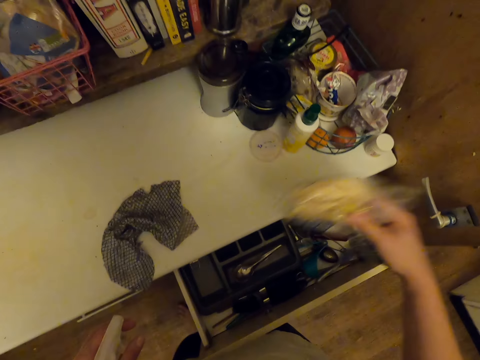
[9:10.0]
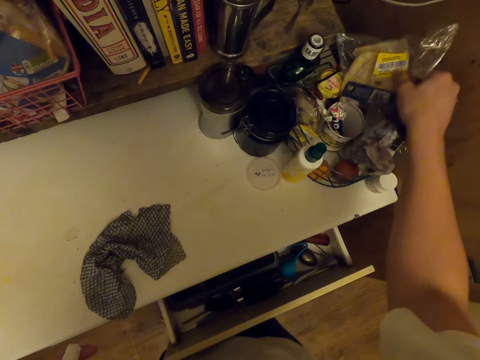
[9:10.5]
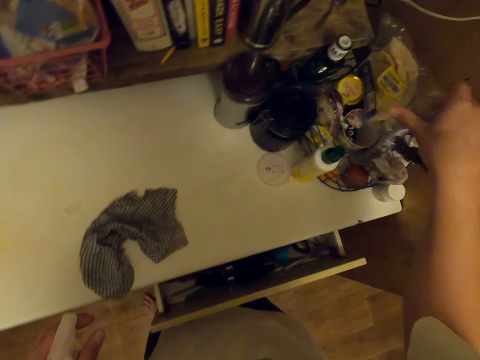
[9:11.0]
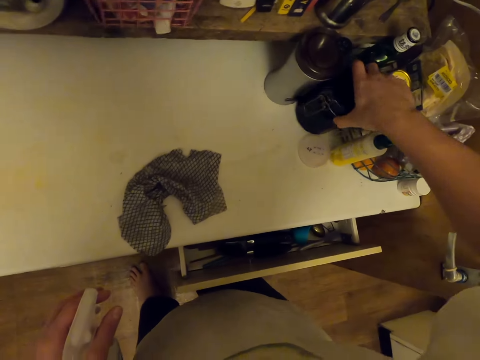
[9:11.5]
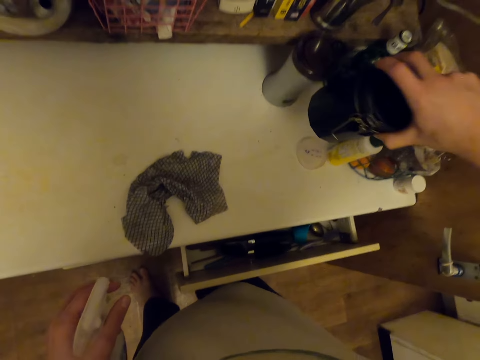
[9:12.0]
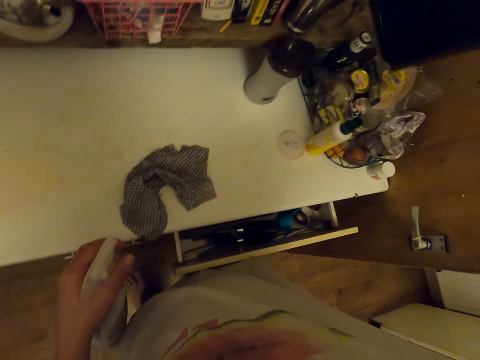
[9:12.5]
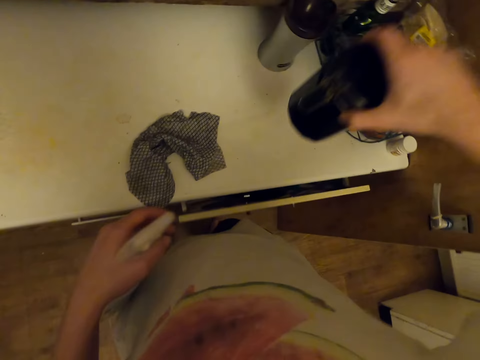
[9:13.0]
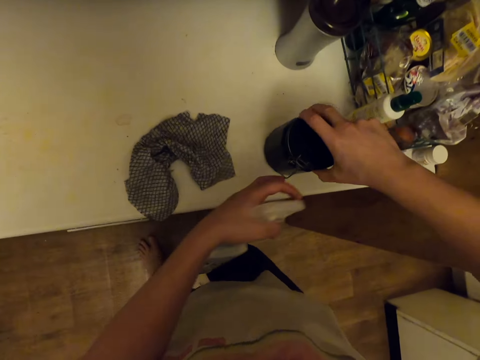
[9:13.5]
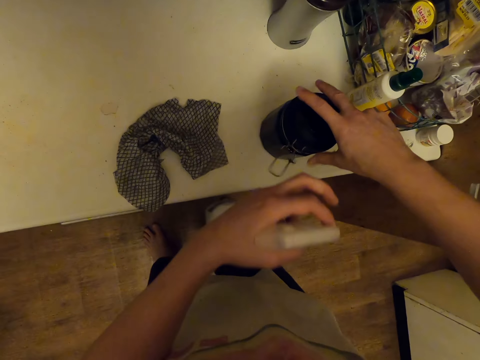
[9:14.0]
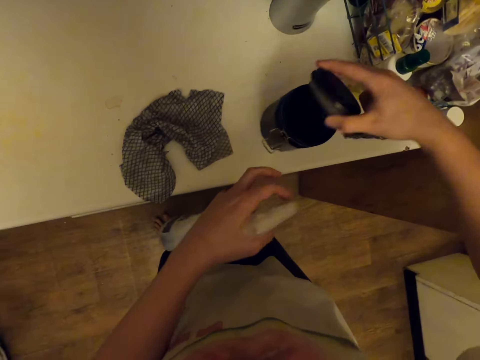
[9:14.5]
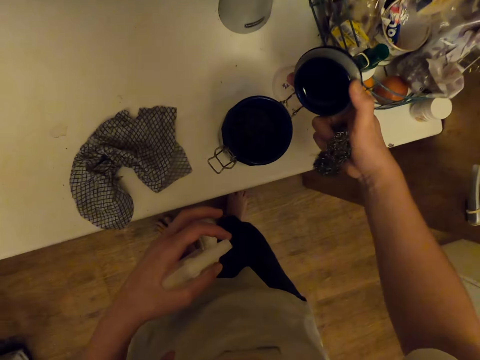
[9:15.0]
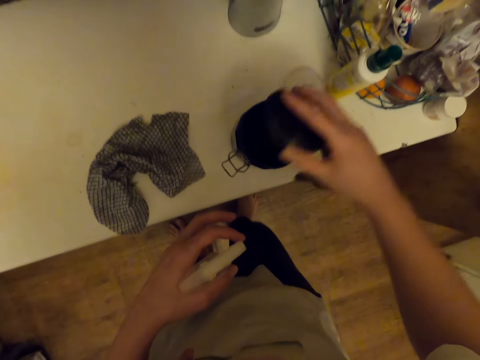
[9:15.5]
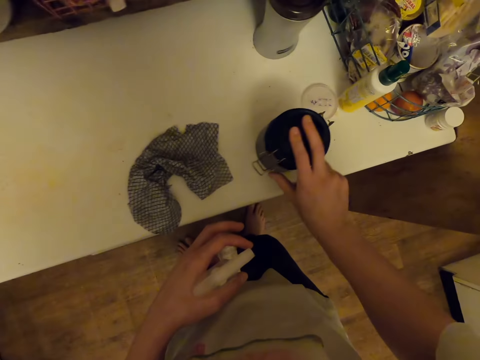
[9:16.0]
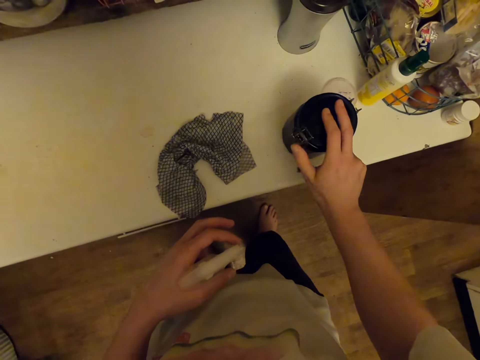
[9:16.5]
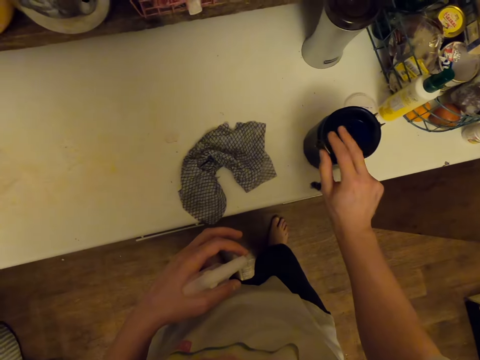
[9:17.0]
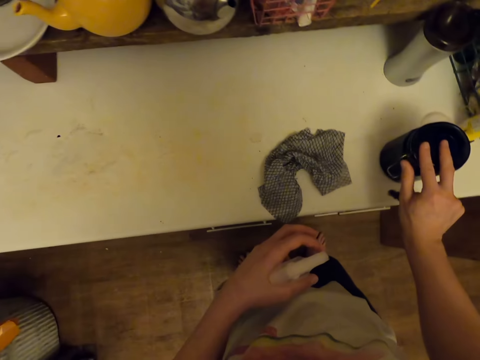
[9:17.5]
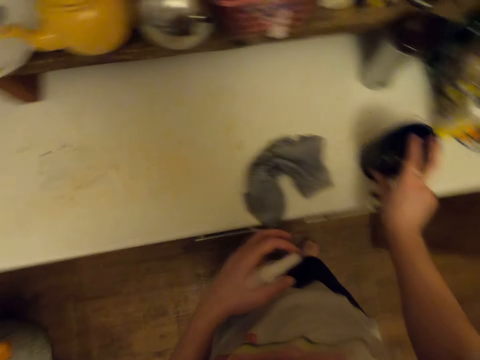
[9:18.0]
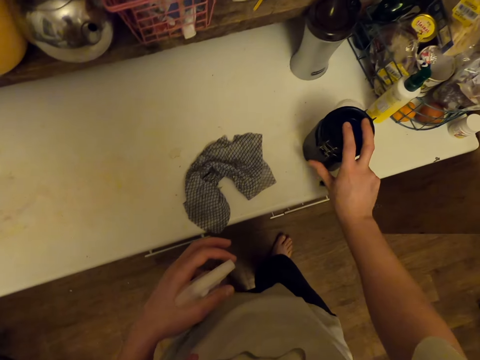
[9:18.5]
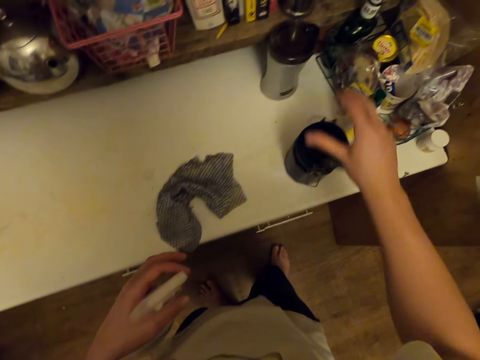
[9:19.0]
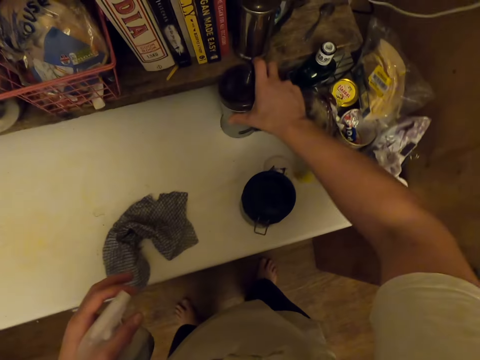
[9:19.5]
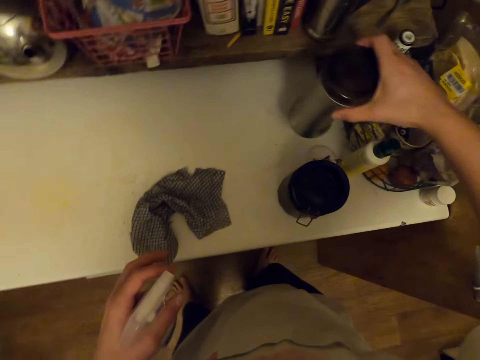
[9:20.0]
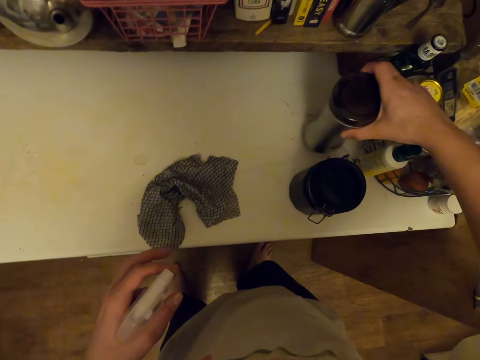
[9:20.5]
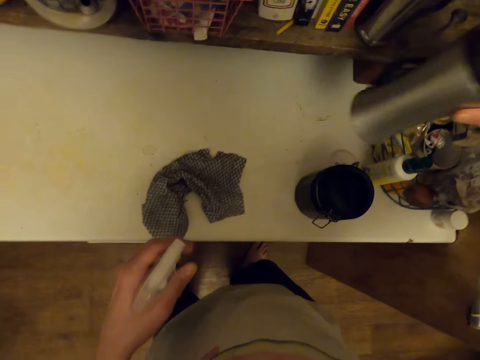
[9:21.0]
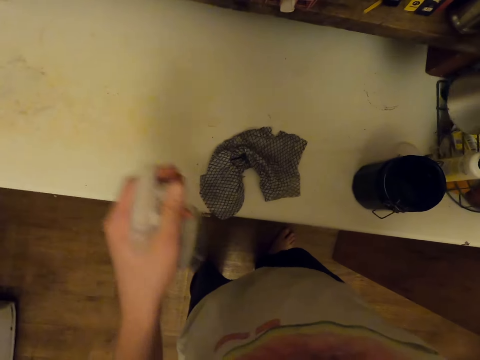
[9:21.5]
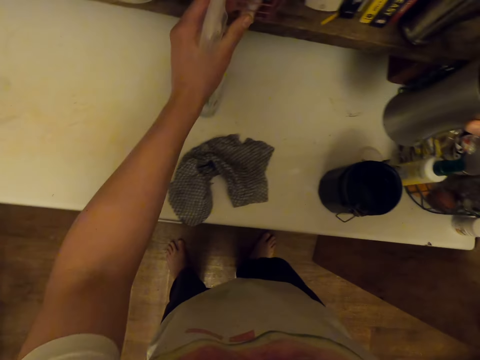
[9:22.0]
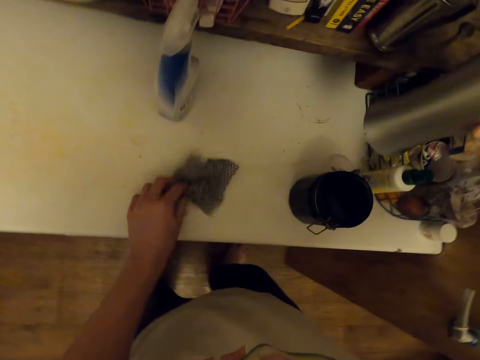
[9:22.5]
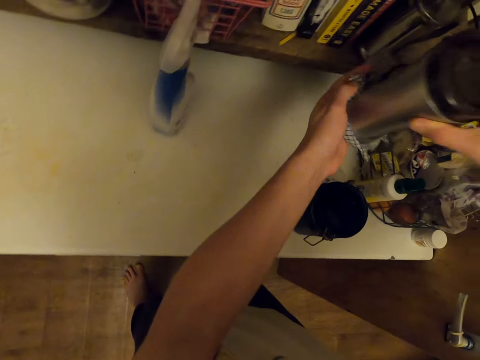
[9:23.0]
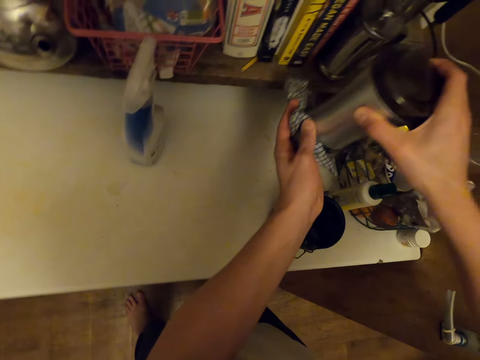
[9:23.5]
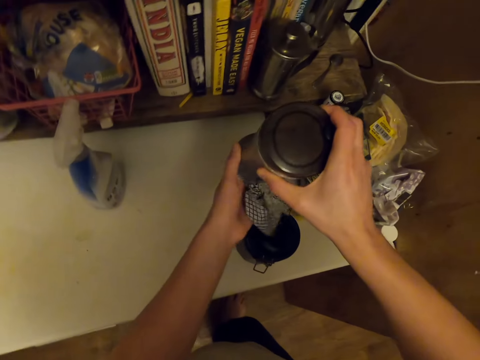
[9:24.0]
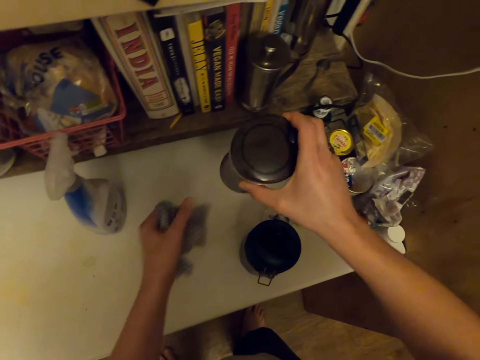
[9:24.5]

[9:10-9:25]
The camera wearer picks a packet of something. They put the packet in the mesh organizer. They pick a storage can or tin. They drop the tin. They open the storage can. They close the storage can. They pick a thermos cup. They drop a bottle of something. They pick the cloth. They wipe the thermos cup with the cloth.

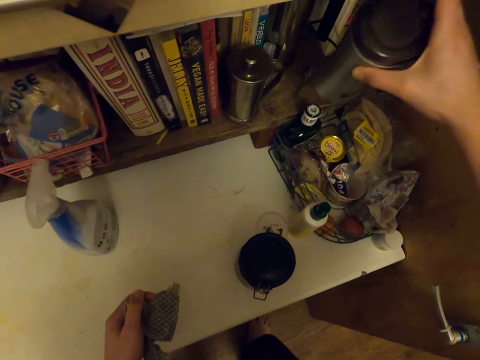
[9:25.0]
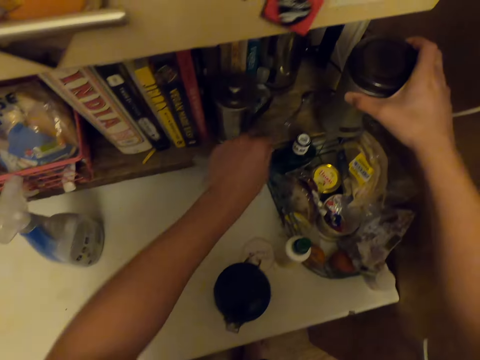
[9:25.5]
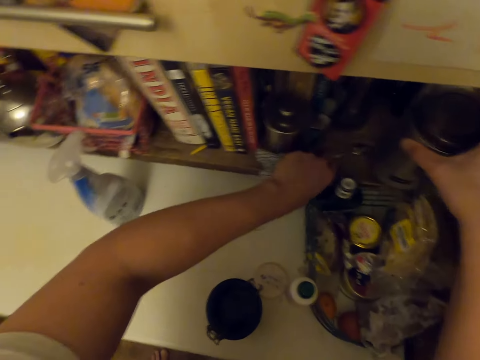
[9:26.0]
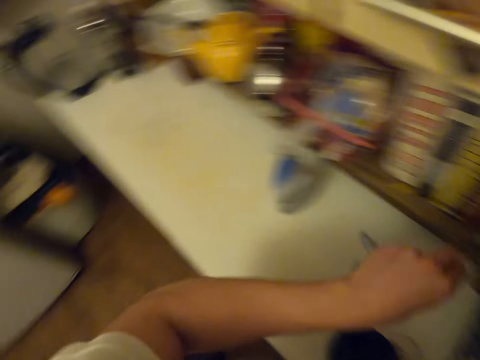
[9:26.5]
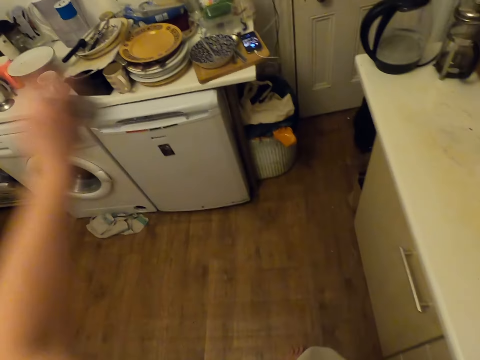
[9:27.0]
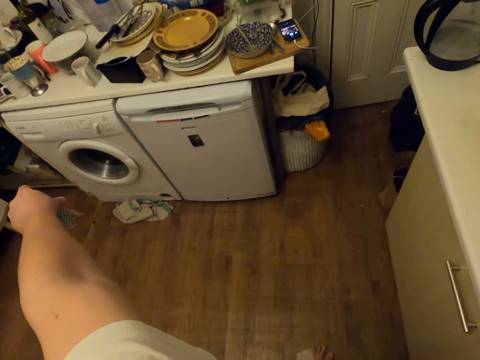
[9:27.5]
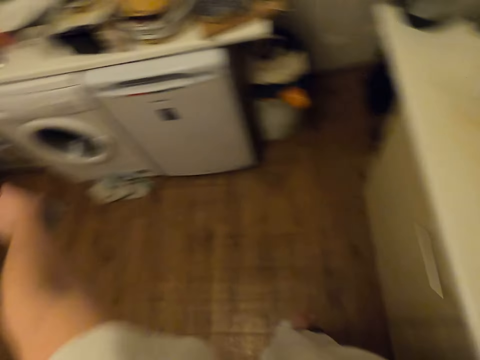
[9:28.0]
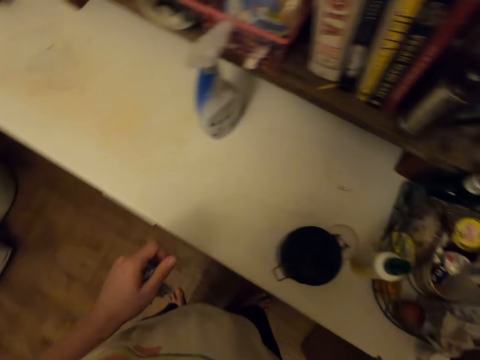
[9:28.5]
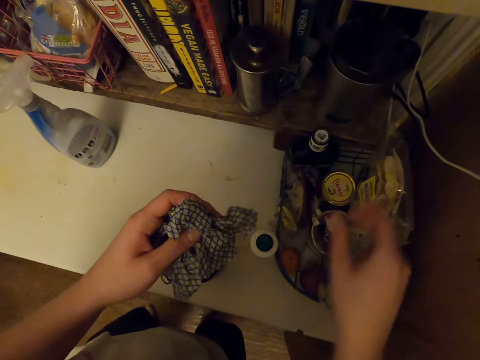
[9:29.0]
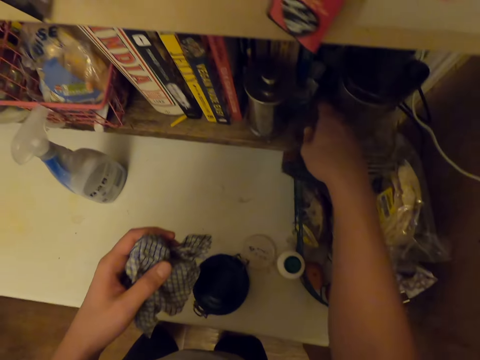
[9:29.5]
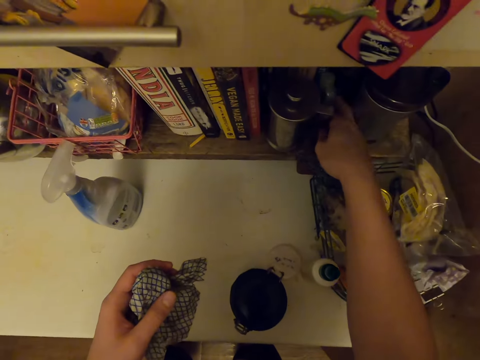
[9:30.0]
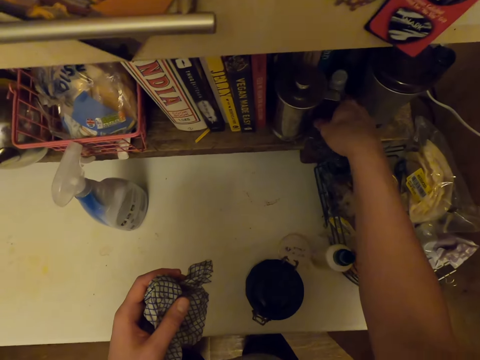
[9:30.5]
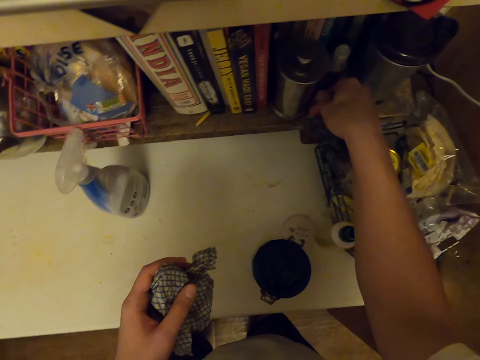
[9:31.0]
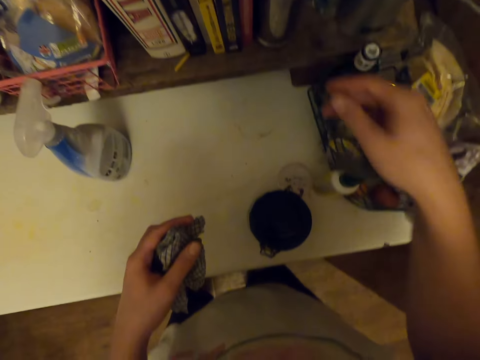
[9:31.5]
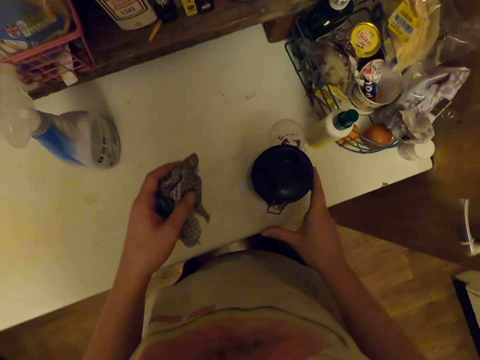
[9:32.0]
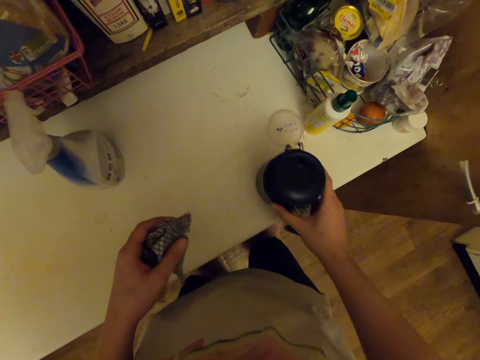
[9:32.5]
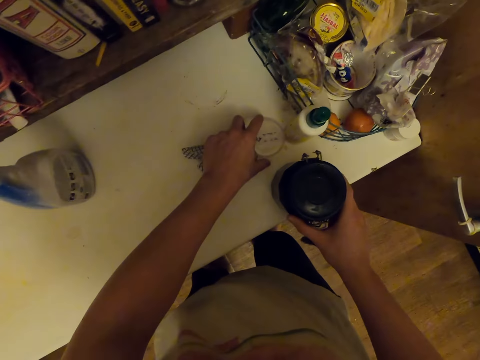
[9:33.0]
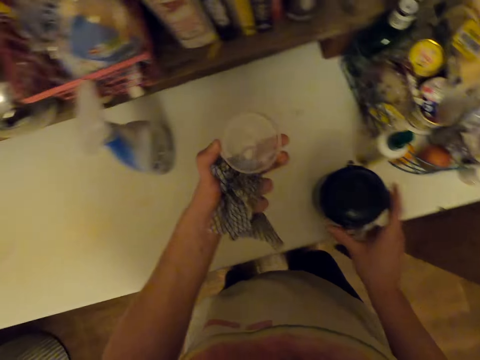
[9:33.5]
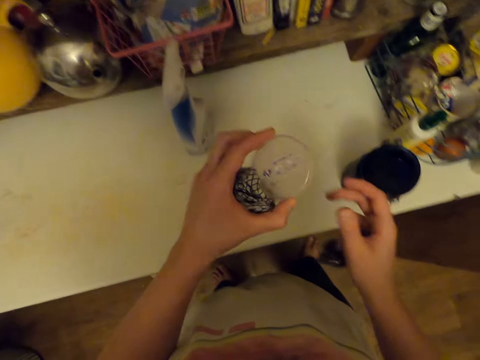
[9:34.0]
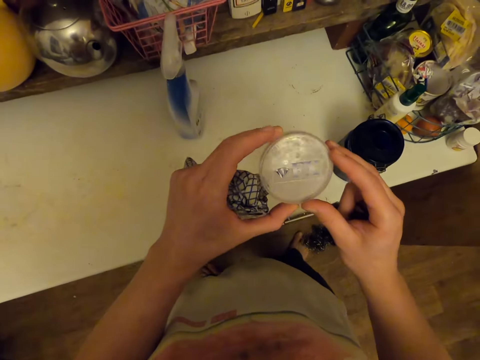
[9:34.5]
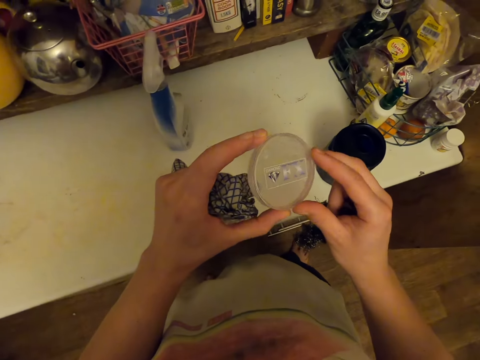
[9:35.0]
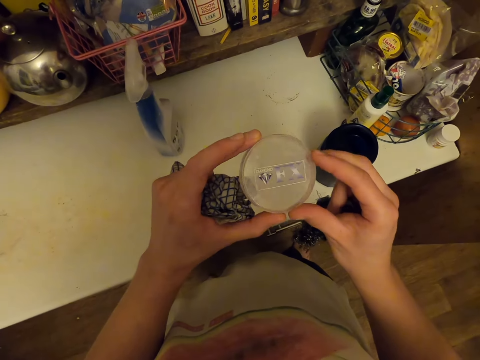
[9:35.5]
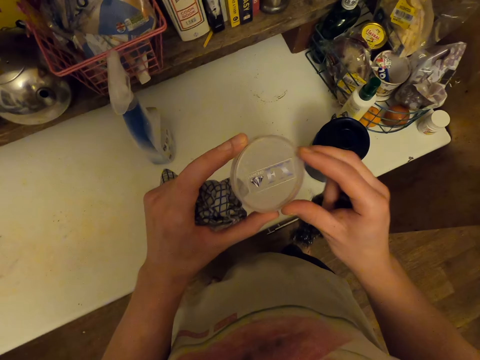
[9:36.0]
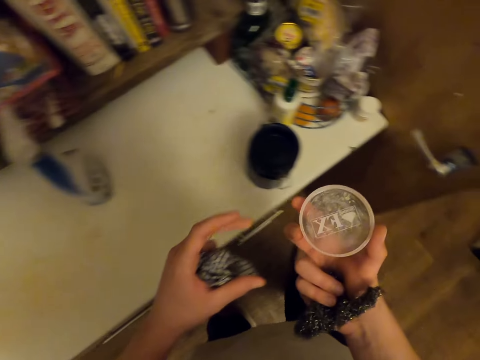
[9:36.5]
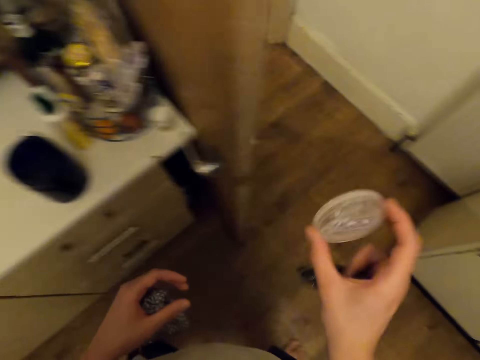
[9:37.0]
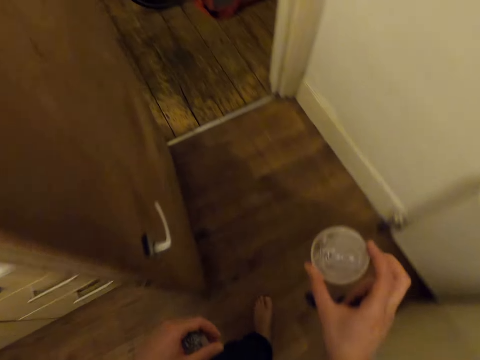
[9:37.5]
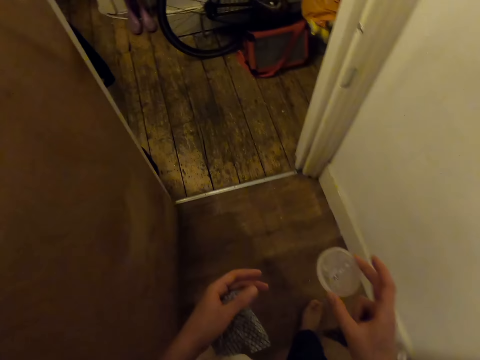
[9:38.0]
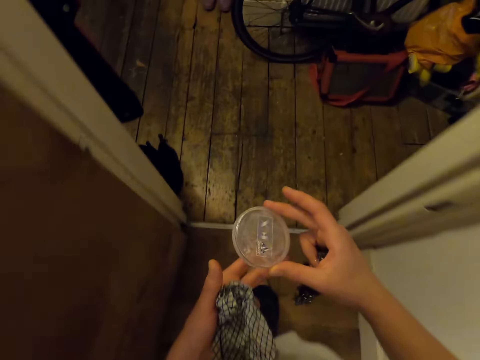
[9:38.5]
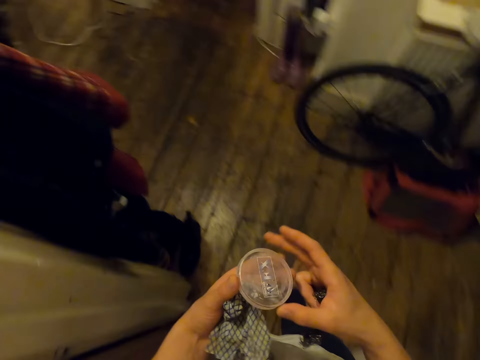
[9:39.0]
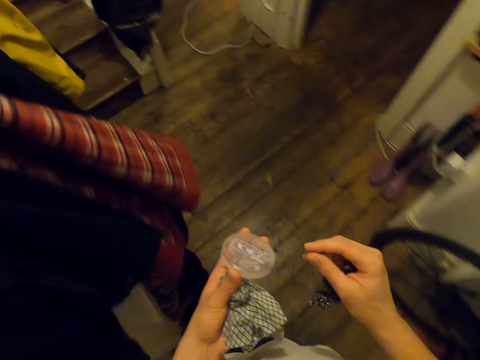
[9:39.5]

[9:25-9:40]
The camera wearer picks a spoon. They put the thermos cup on the shelf. They throw the spoon. They touch something. They move a tin. They pick a plastic lid. They check the lid. They walk around.
